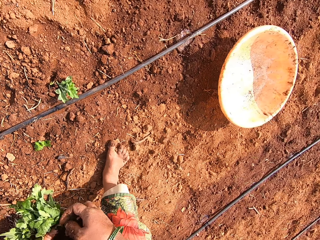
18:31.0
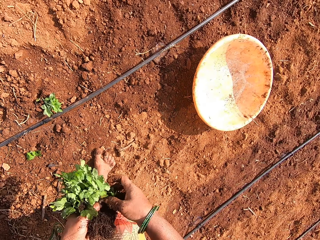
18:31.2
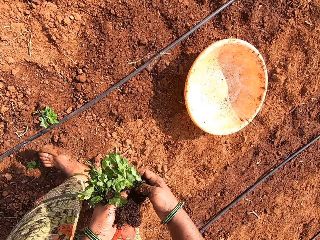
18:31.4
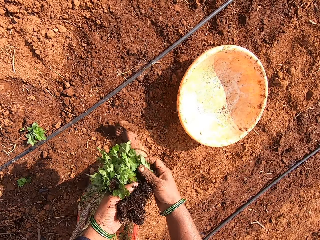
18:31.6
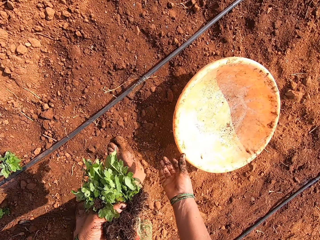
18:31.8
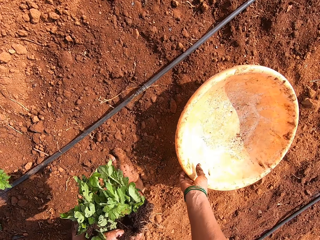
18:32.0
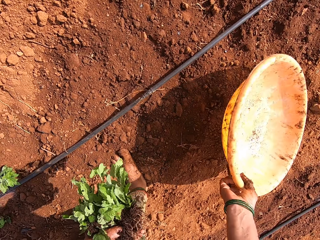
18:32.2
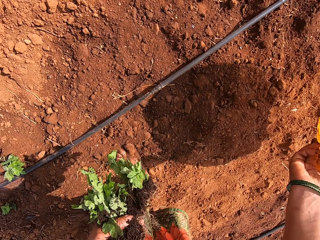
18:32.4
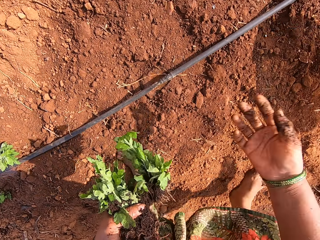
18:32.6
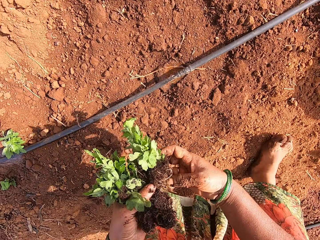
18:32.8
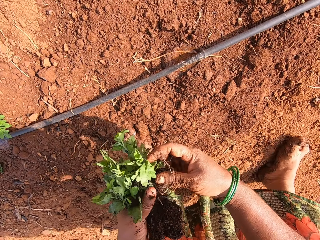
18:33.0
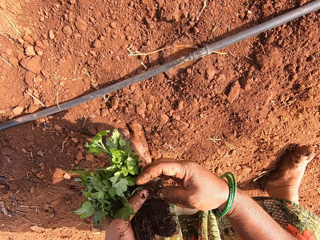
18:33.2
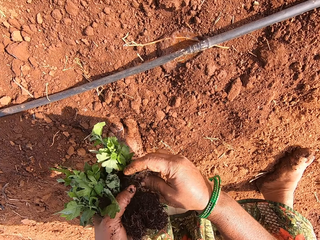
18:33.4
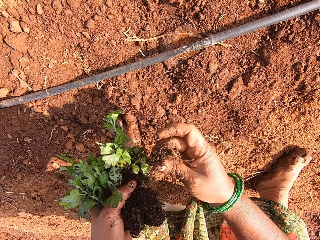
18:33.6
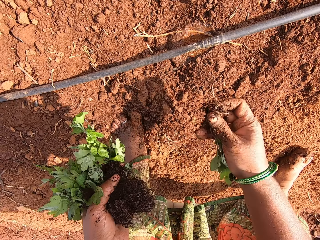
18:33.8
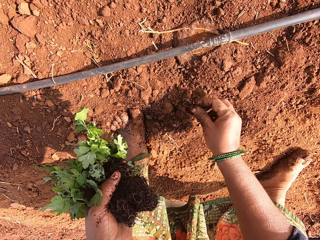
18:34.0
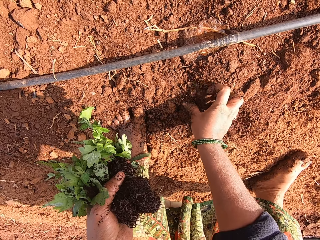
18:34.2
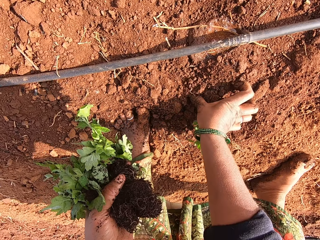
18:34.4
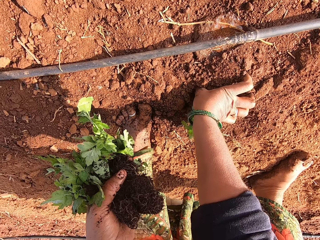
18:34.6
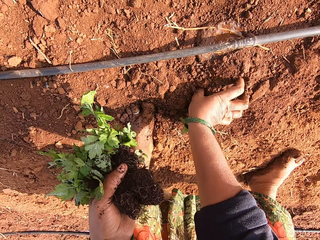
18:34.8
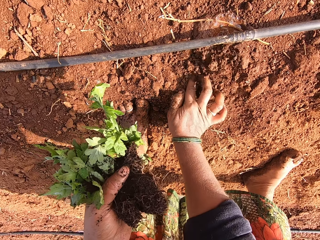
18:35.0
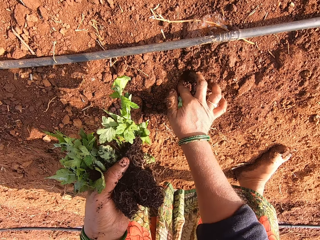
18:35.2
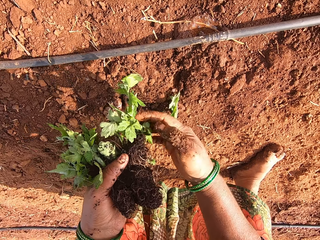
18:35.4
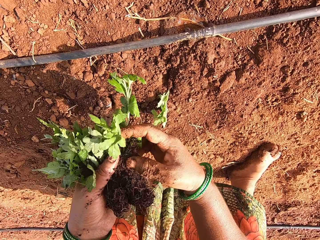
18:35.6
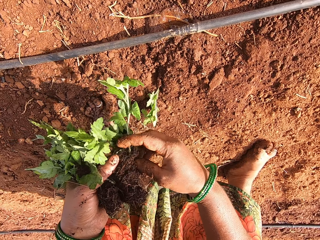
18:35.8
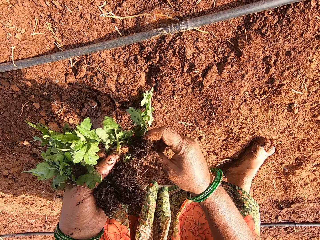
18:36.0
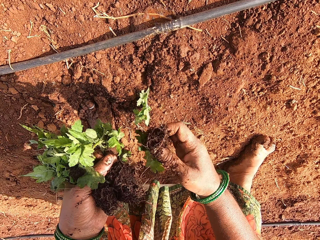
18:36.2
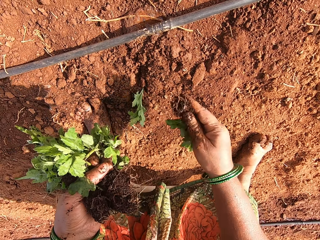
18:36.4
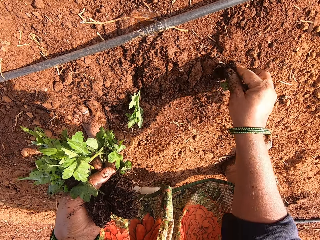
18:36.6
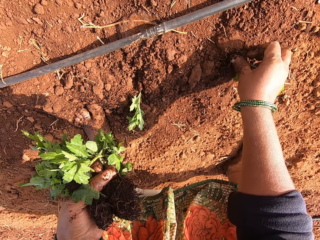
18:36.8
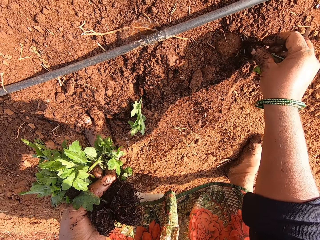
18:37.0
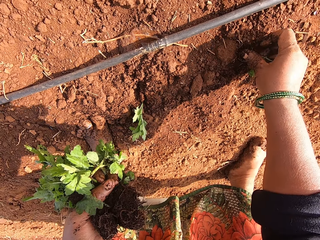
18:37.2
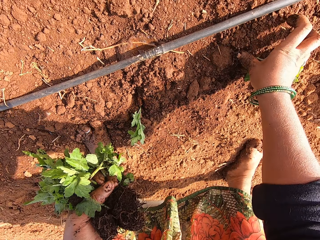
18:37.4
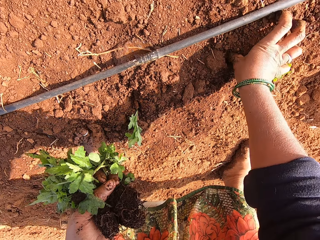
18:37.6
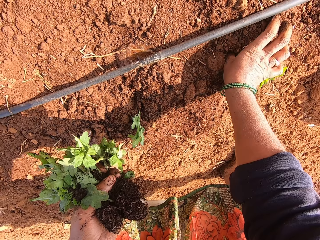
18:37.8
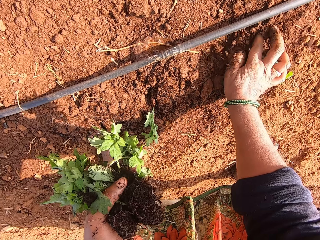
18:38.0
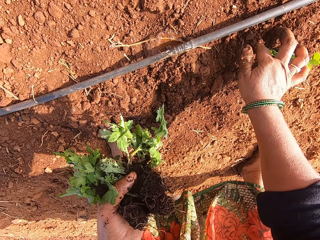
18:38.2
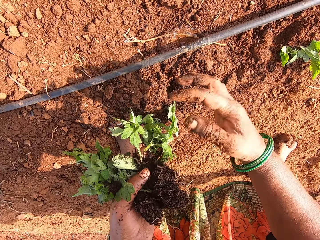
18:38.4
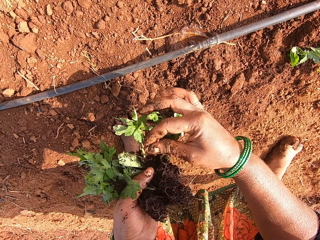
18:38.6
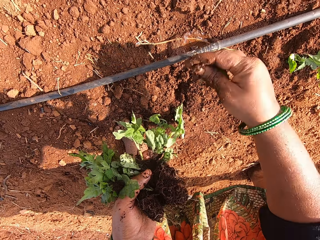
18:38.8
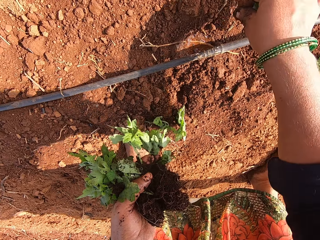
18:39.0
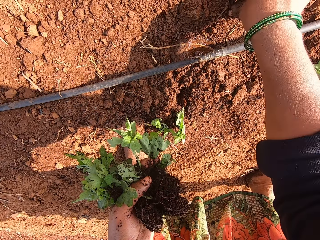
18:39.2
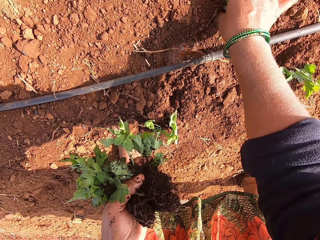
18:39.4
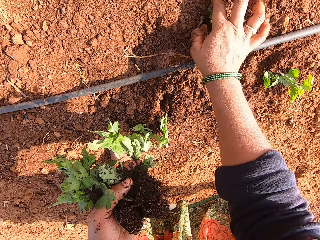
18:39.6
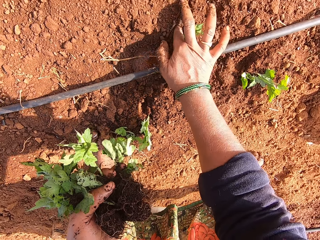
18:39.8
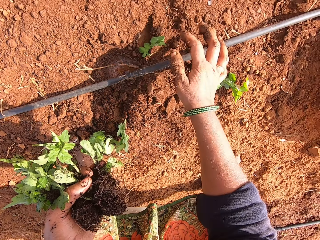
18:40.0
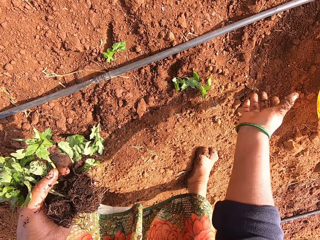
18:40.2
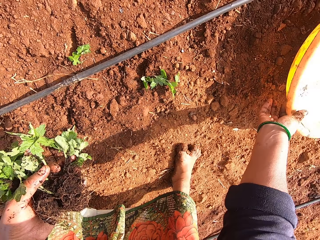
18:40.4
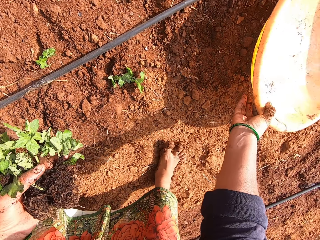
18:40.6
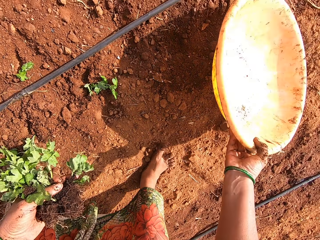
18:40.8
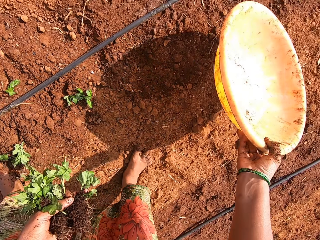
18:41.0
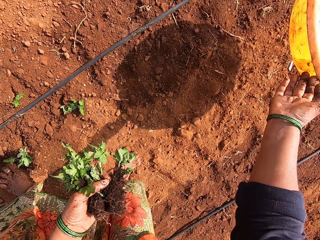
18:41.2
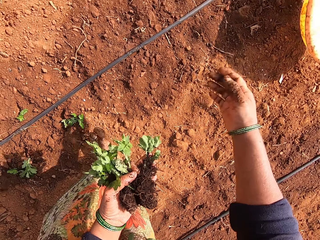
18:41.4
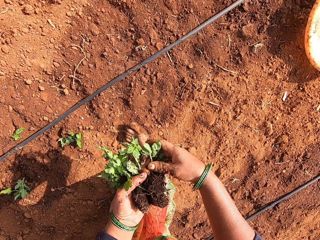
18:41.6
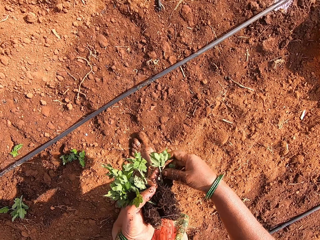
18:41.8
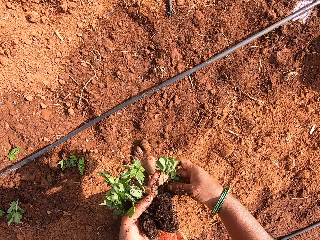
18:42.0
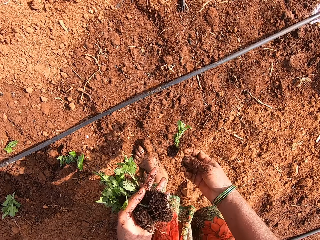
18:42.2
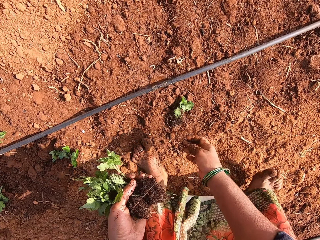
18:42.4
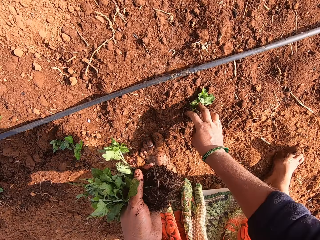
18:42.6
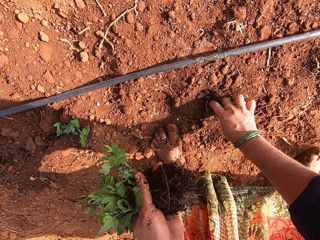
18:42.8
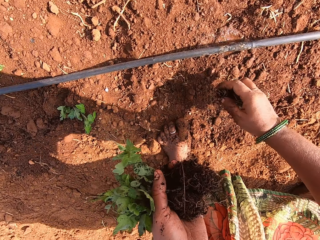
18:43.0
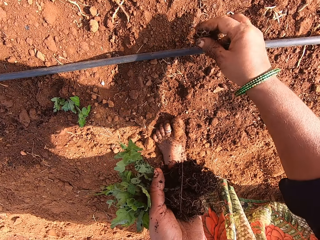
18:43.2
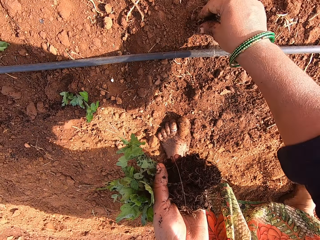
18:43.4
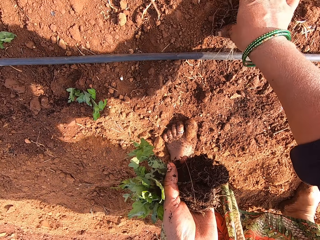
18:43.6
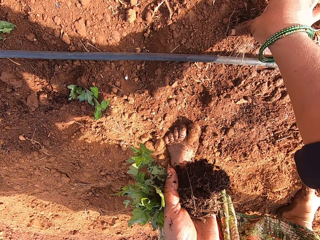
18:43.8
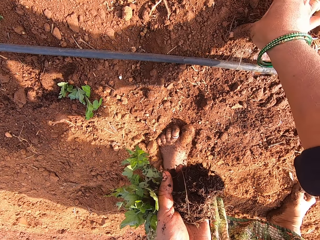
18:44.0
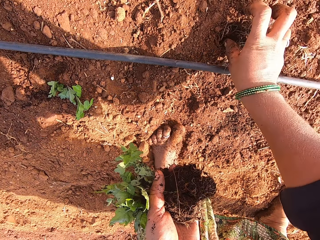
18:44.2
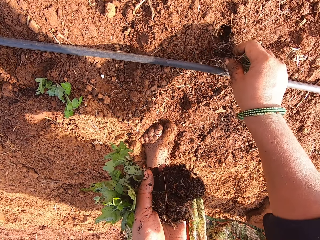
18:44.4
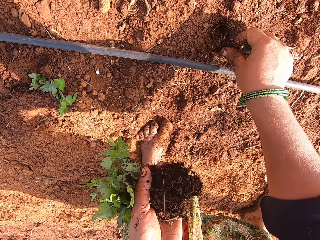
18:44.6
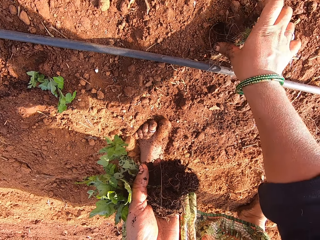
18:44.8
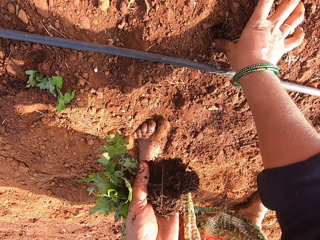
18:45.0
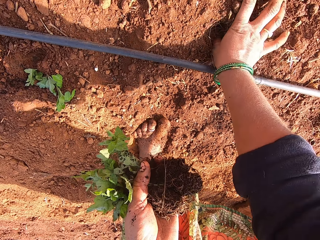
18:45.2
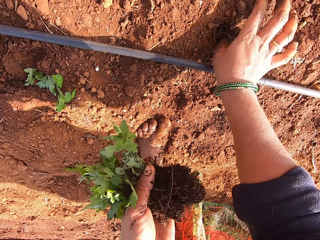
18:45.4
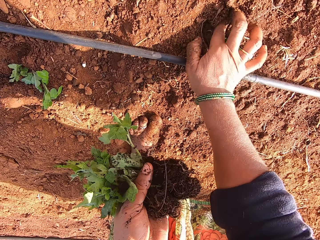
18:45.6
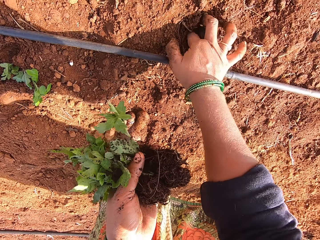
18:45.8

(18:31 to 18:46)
The camera wearer walks on the farm. He picks up a basin. He moves the basin. He throws the basin. He picks a seedling from his left hand. He plants the seedling in the soil. He picks a seedling from his left hand. He plants the seedling in the soil. He picks a seedling from his left hand. He plants the seedling in the soil. He picks up the basin. He throws the basin. He picks a seedling from his left hand. He drops the seedling on the ground. He picks the seedling from the ground. He plants the seedling in the soil.

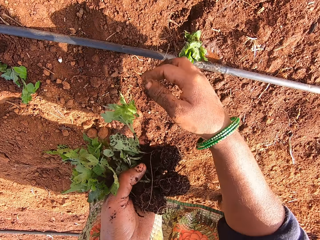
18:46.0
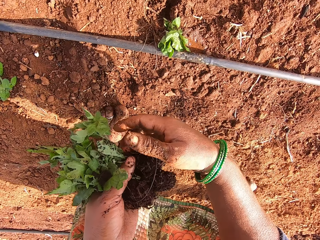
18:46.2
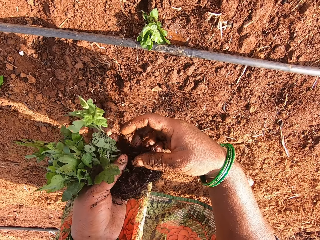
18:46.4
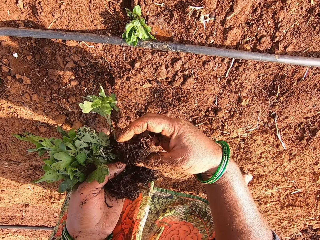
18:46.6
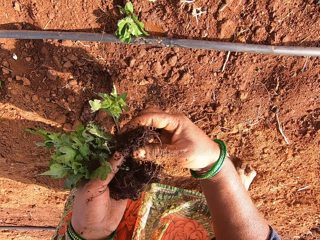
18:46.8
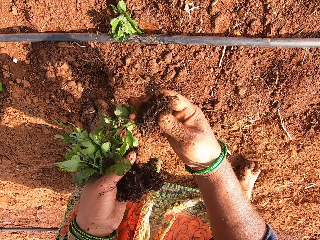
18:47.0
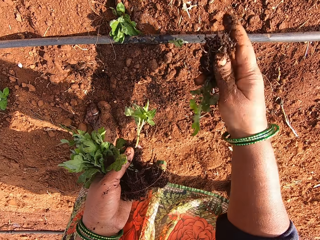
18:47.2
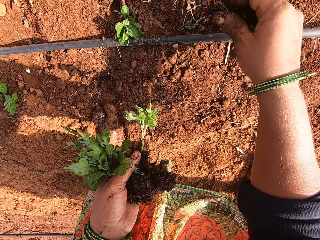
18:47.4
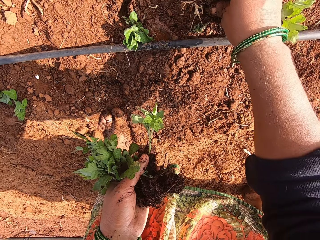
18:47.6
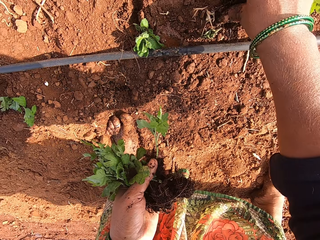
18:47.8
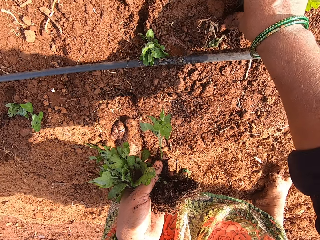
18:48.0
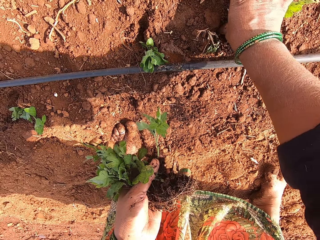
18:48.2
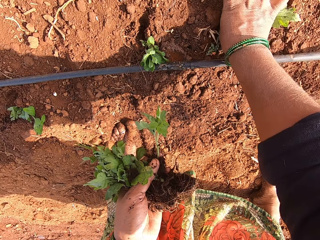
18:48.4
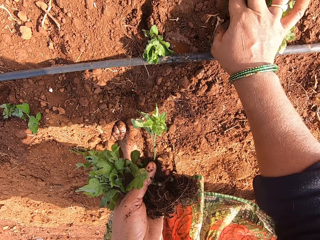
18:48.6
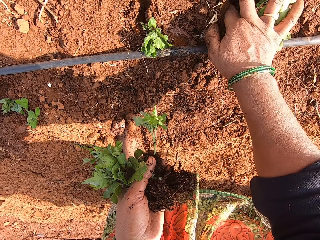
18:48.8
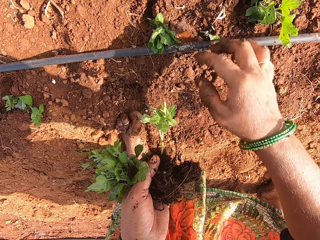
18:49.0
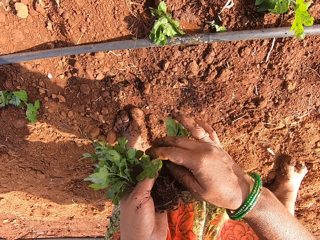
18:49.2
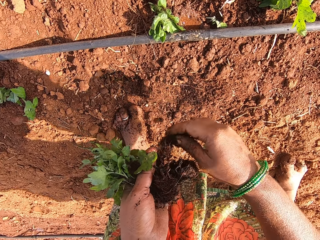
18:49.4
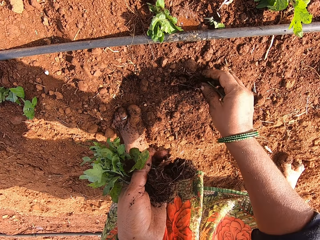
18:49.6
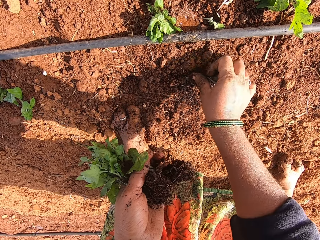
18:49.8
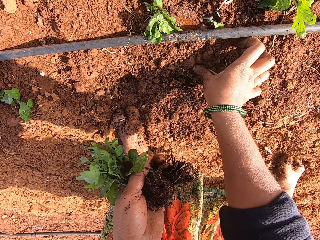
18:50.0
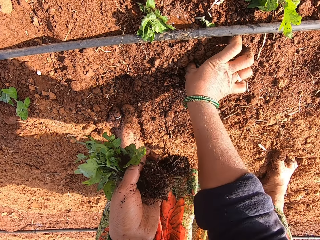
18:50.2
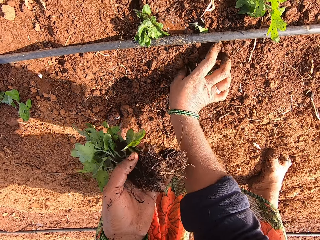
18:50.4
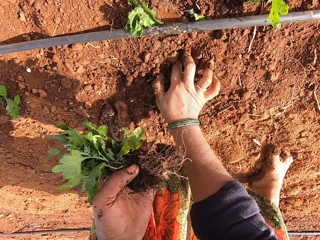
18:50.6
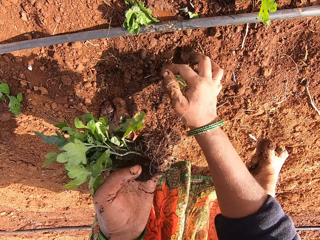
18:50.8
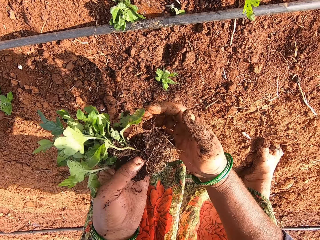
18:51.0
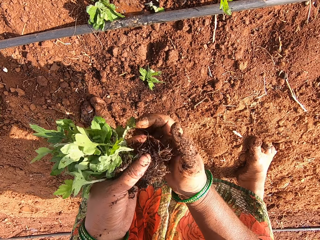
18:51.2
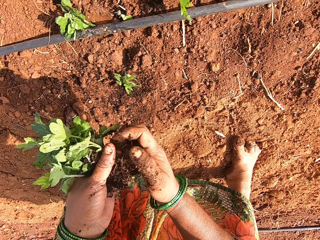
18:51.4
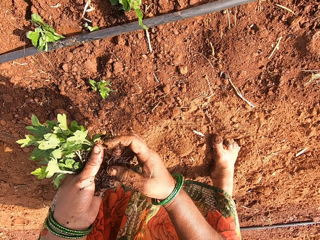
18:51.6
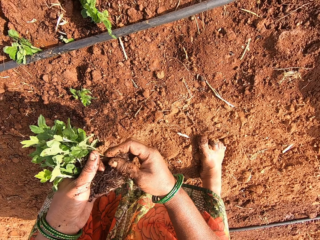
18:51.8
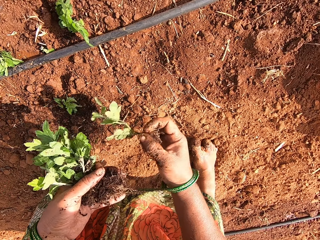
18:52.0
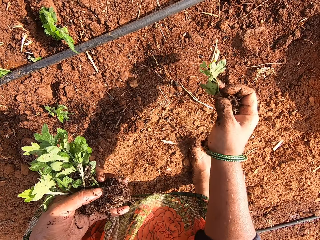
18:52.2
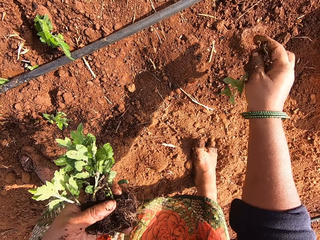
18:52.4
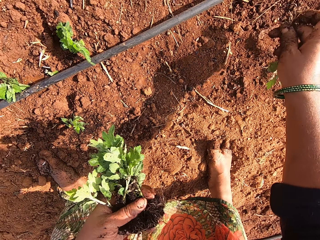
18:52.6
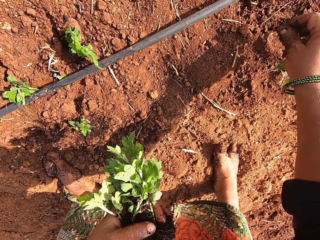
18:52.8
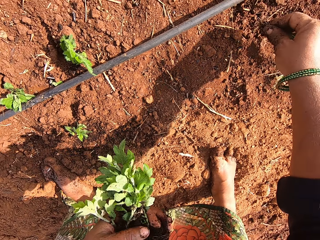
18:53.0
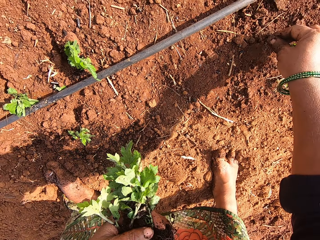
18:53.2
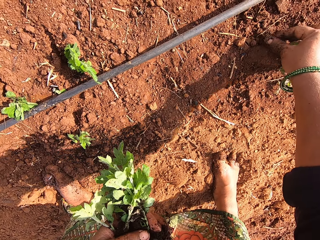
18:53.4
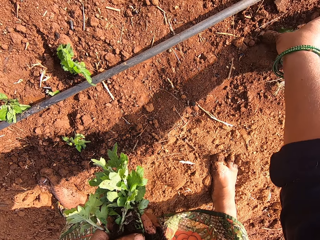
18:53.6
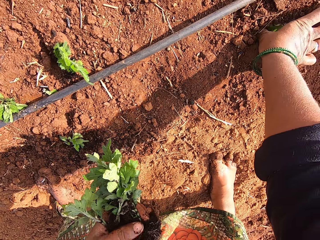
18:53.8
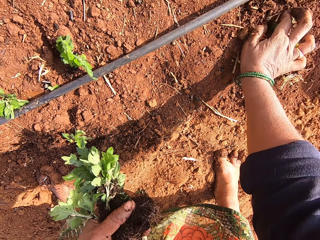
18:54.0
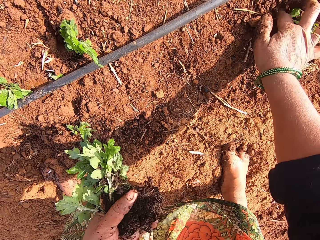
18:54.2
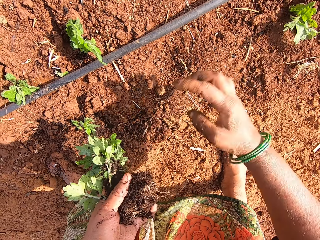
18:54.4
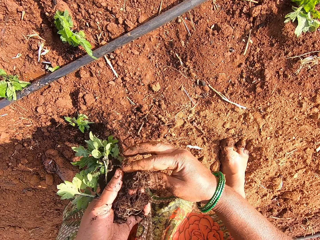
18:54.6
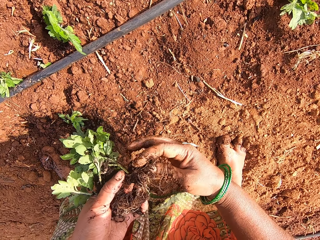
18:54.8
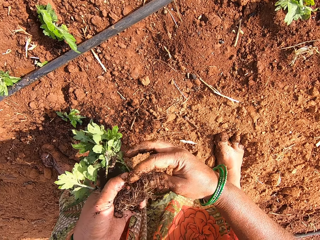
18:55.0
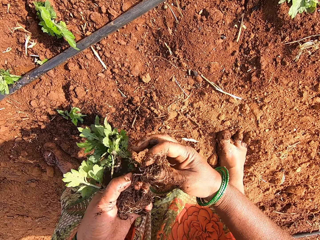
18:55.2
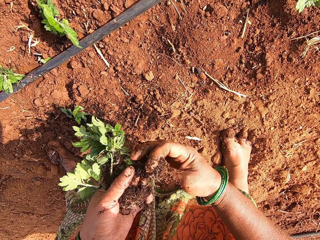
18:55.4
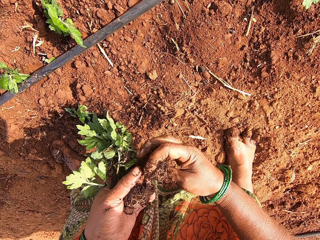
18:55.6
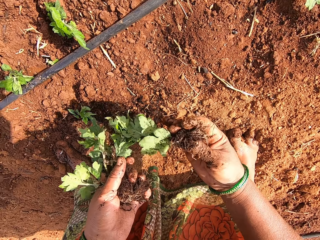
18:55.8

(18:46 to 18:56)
The camera wearer picks a seedling from his left hand. He plants the seedling in the soil. He picks a seedling from his left hand. He plants the seedling in the soil. He picks a seedling from his left hand. He plants the seedling in the soil. He picks the plant.
